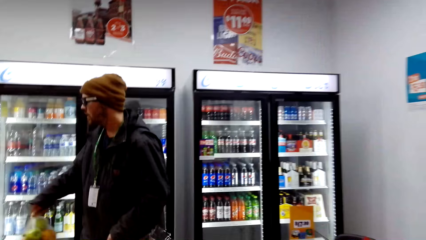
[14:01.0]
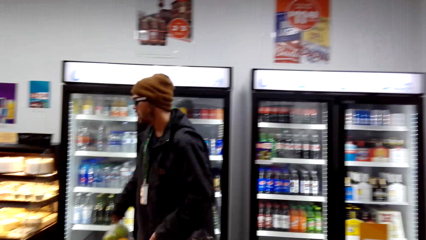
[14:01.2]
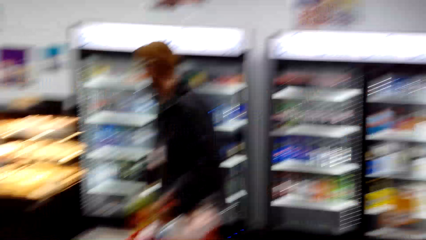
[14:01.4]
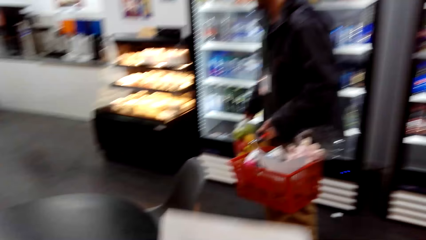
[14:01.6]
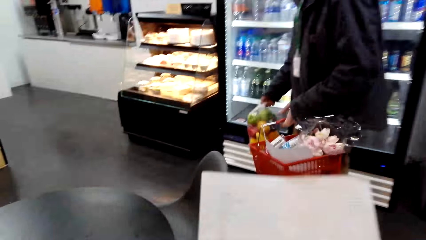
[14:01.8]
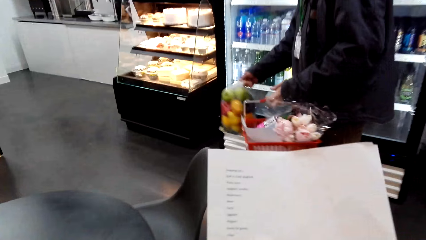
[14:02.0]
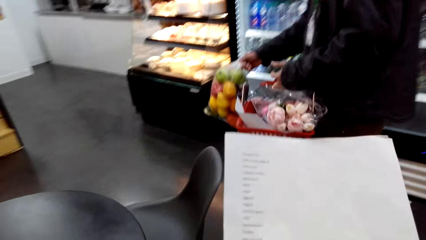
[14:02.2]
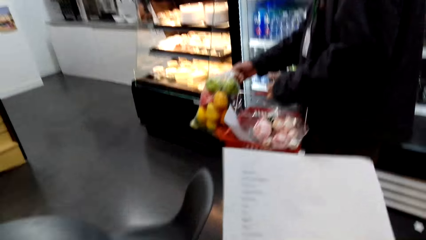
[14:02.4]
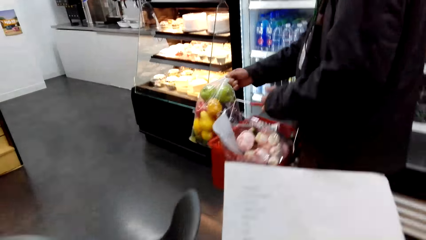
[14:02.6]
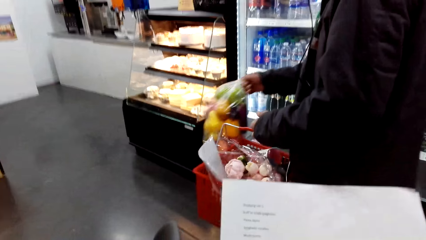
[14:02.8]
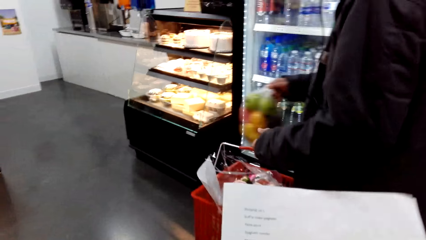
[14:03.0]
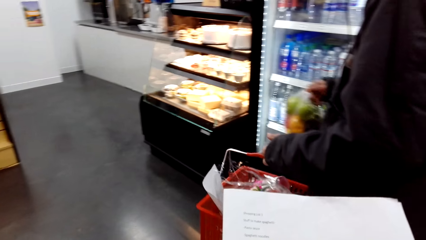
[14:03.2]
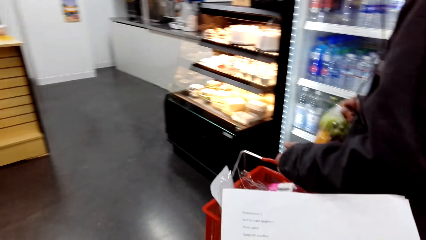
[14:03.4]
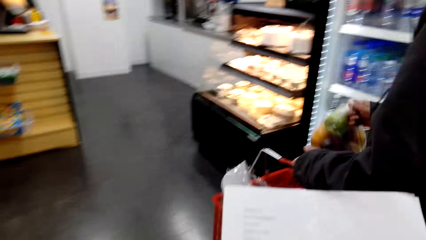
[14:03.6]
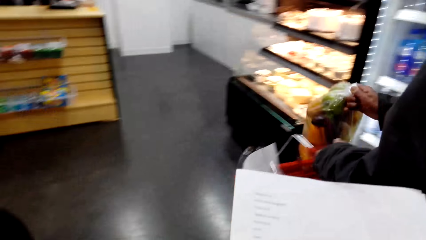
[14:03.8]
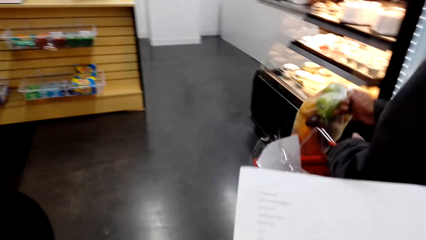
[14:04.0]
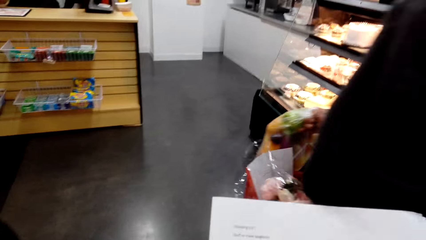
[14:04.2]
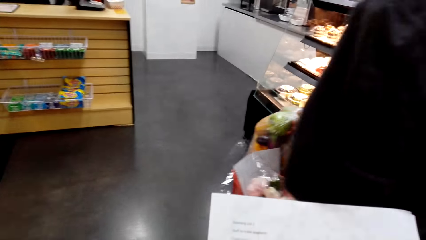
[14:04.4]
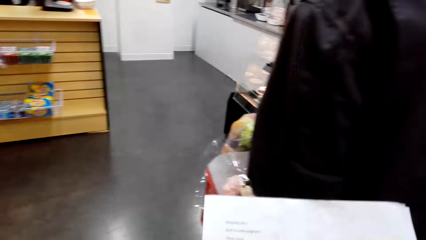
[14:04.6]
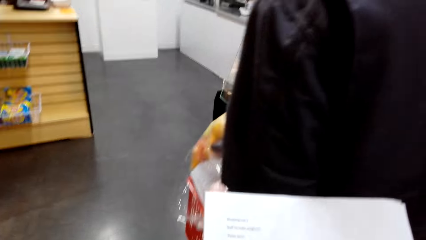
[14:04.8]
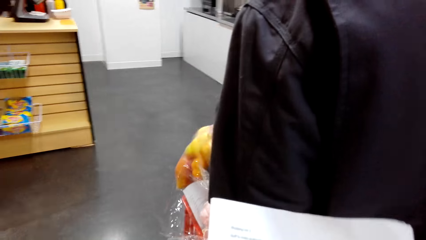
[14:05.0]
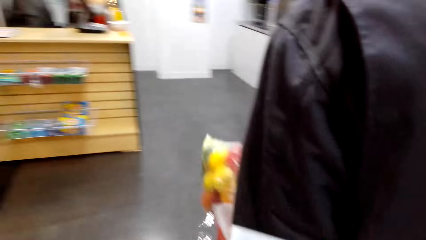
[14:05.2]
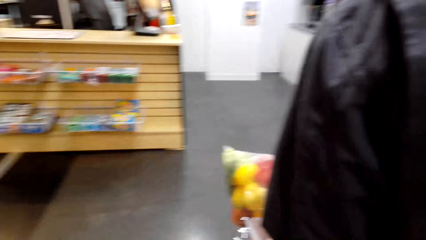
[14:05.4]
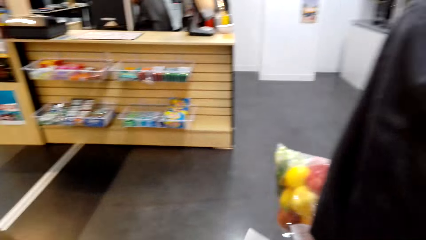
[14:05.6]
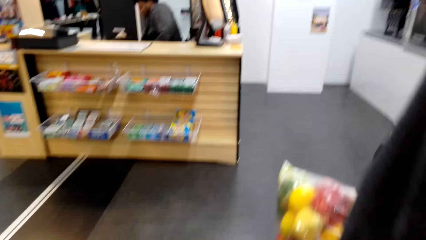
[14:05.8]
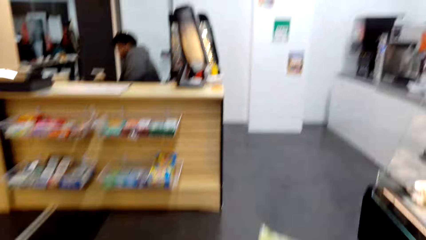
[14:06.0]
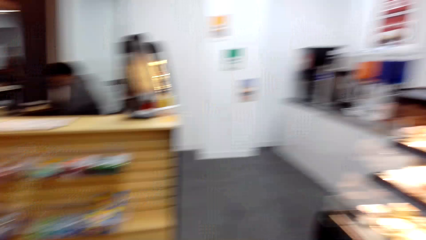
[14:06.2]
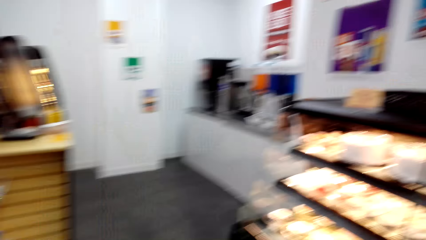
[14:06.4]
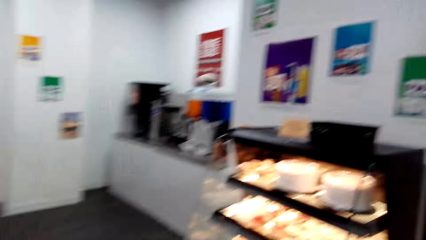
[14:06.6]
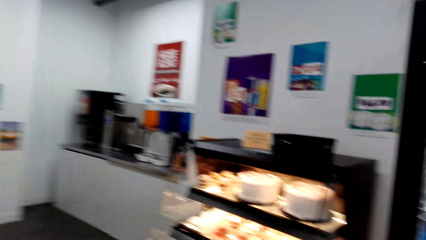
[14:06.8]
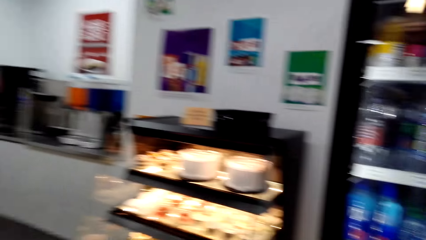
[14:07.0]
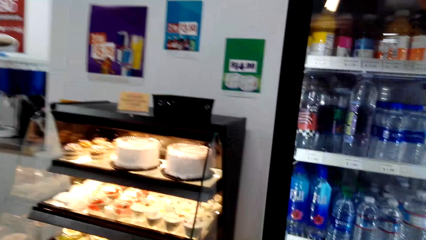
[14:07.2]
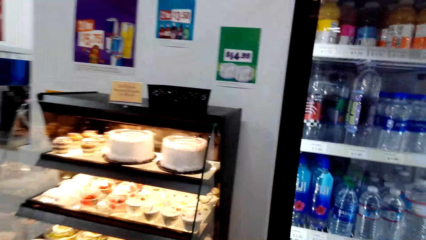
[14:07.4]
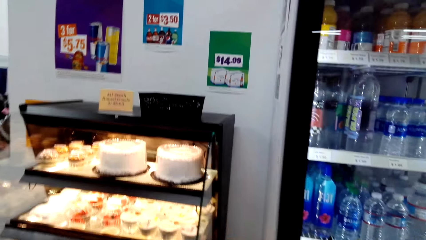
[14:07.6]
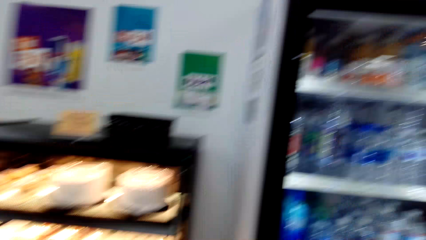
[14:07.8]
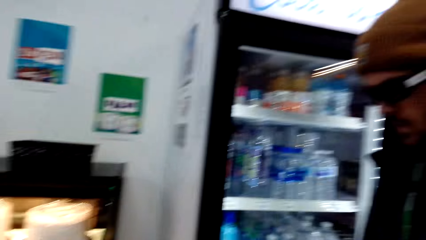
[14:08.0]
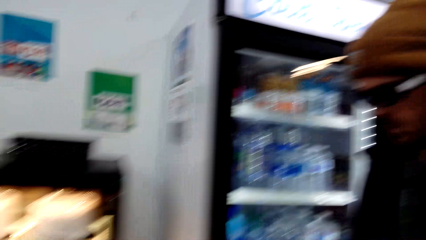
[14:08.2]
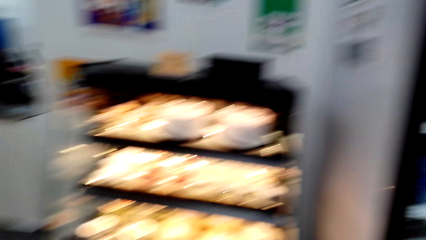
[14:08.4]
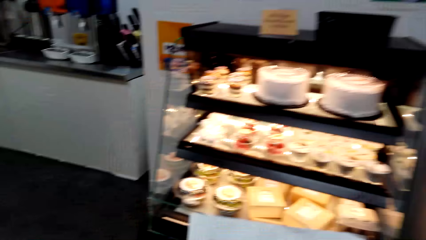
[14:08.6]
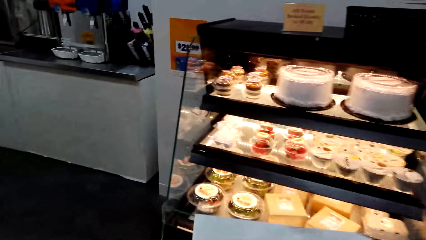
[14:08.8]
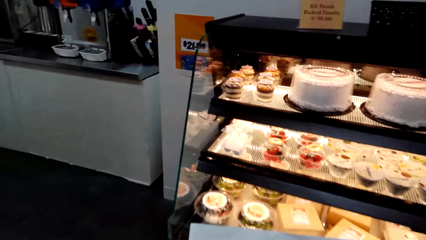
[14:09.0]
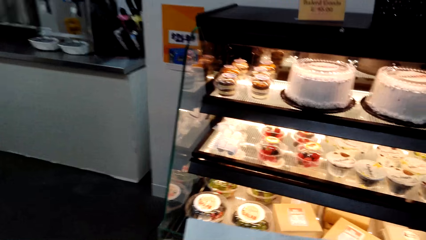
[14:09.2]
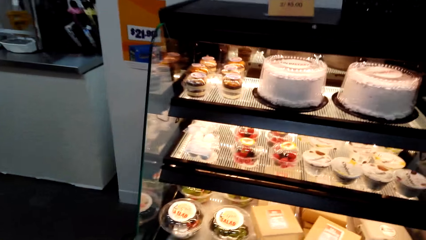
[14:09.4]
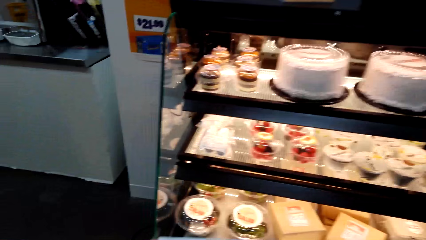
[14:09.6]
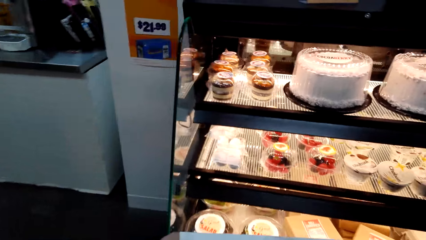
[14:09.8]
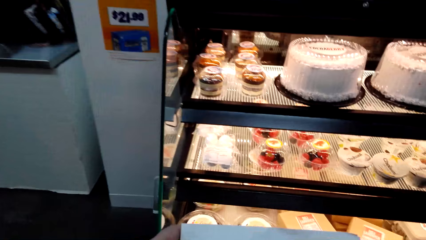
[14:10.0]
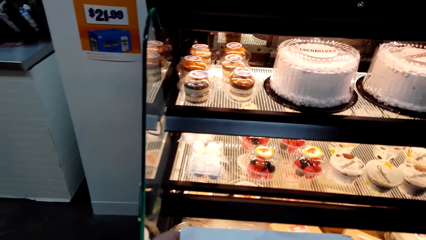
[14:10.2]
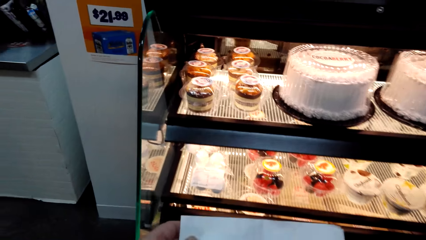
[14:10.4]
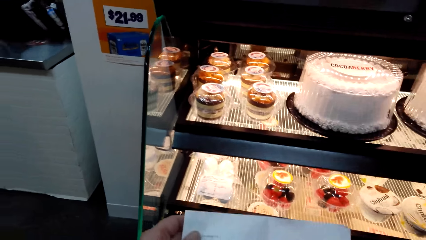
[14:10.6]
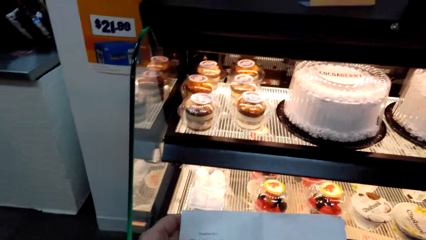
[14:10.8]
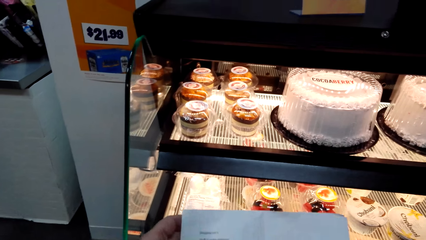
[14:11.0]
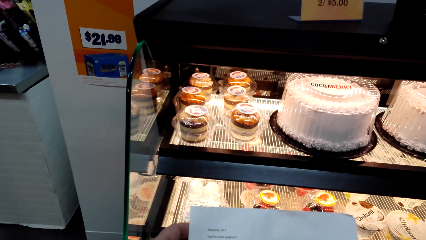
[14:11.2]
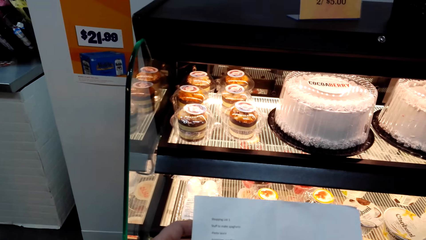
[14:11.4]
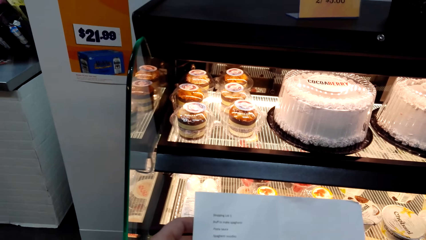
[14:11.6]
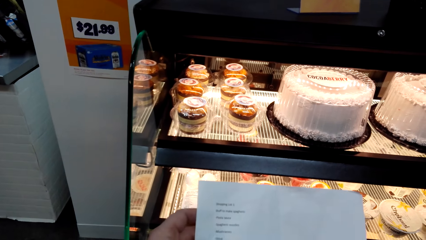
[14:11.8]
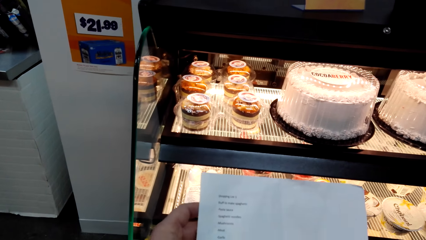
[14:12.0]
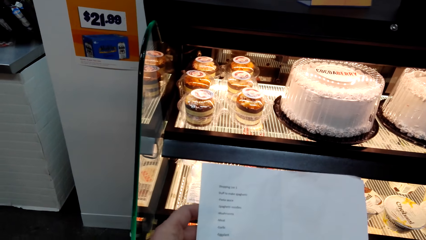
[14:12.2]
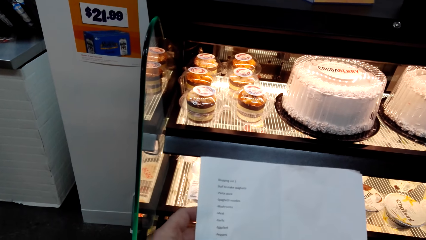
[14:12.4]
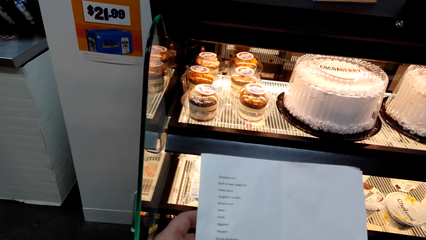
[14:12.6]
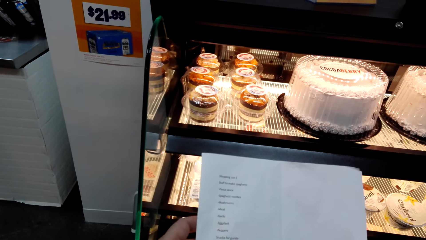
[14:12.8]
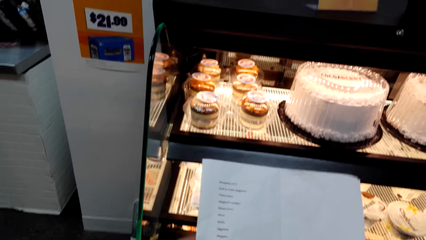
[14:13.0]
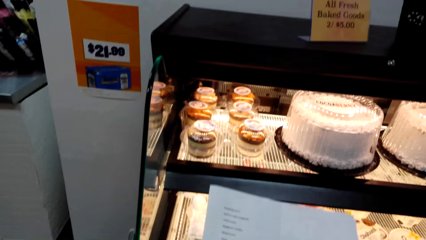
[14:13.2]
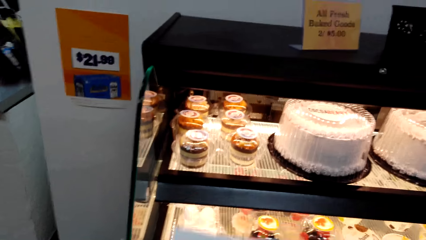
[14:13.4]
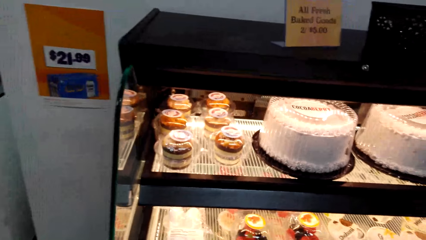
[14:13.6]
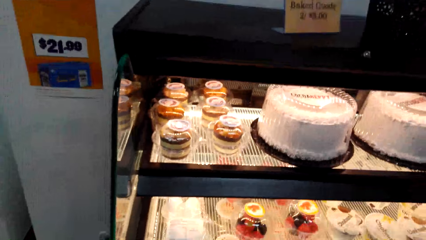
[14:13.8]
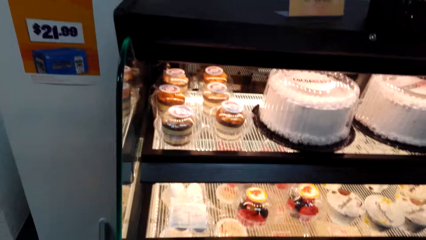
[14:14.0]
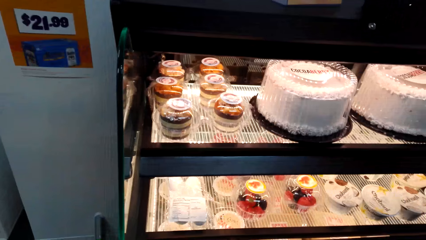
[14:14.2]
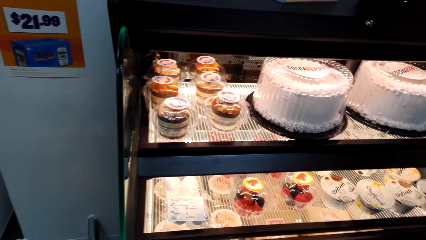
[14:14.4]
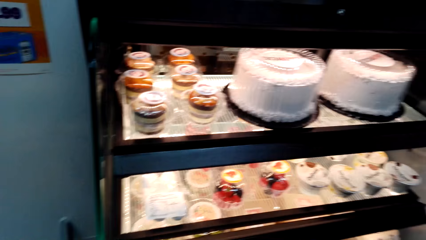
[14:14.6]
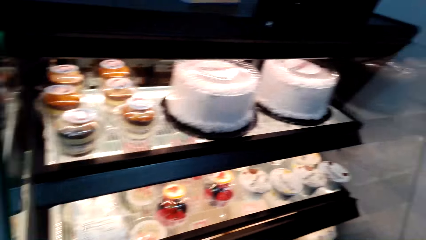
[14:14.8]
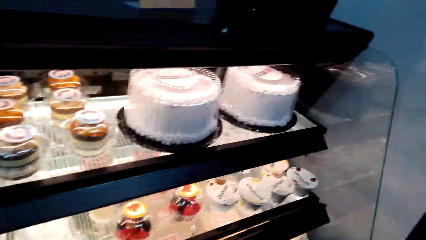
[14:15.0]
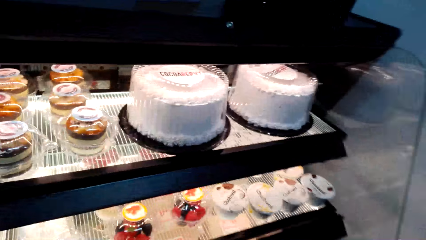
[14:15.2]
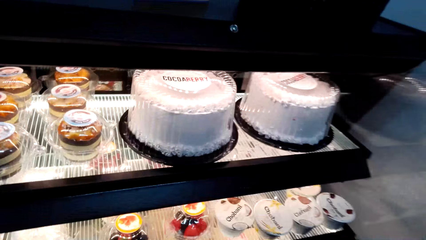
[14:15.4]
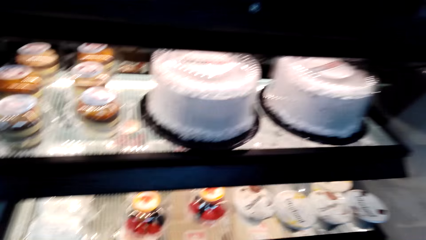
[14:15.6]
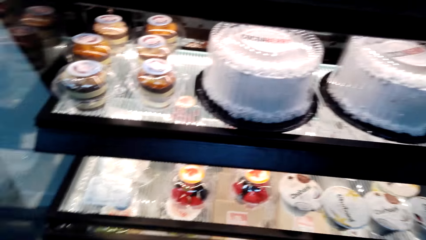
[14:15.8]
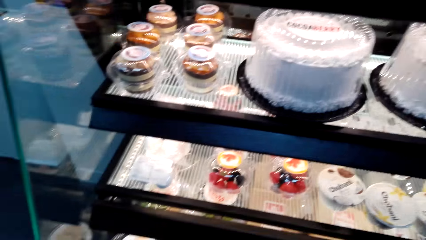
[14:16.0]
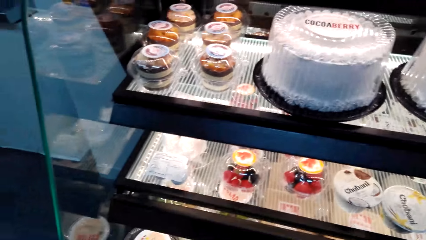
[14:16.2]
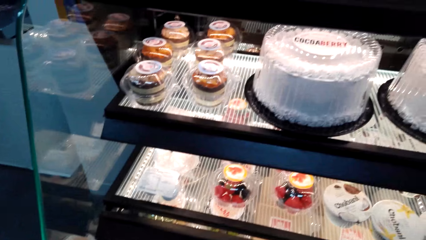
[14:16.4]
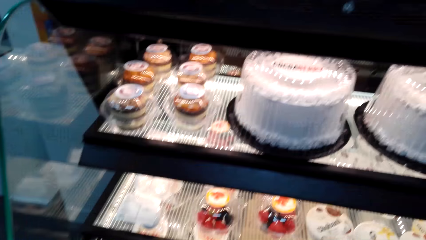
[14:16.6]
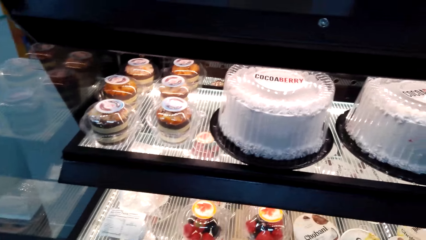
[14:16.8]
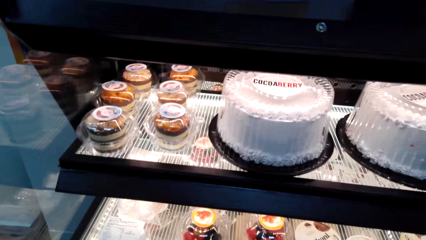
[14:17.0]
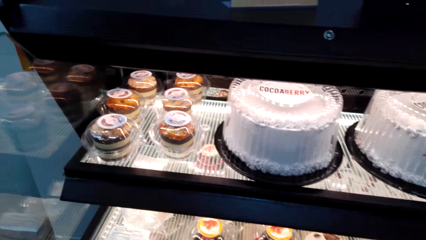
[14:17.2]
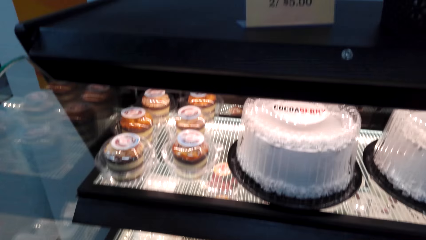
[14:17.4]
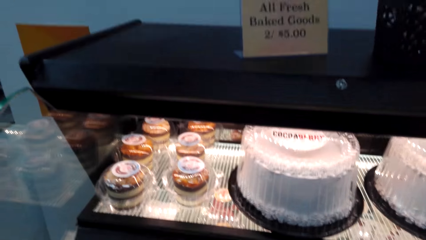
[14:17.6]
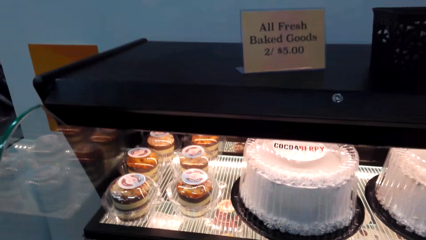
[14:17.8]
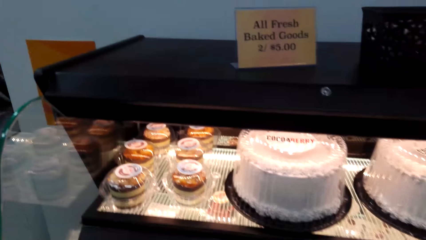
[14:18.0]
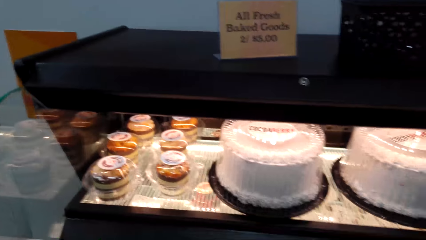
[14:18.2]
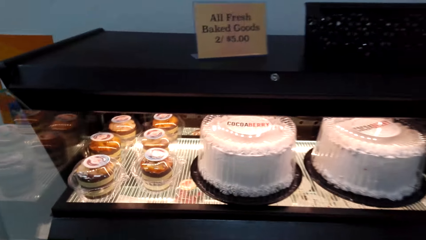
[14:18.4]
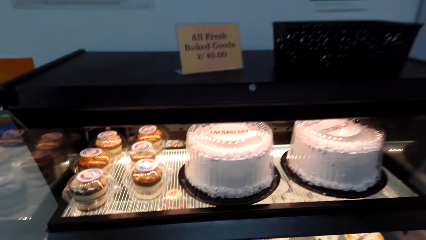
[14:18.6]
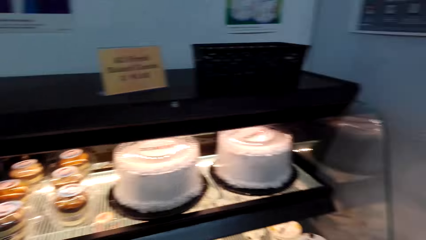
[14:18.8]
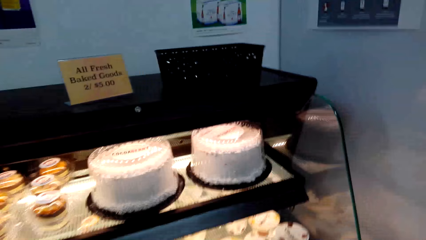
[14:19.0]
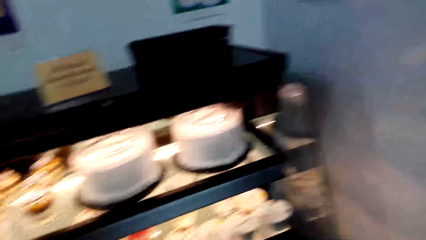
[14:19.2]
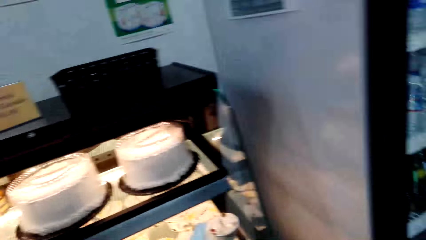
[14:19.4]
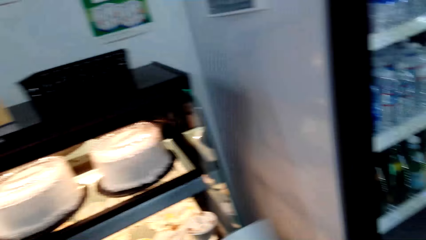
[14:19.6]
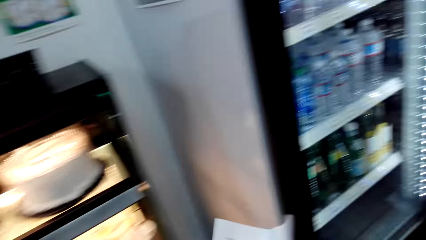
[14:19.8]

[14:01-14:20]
The camera wearer walks around the room. A person holds a basket. The camera wearer reads the shopping list. They look around. They walk around the room. They read the shopping list. They stare at the oven.
